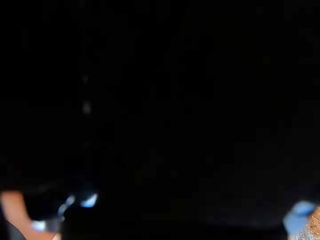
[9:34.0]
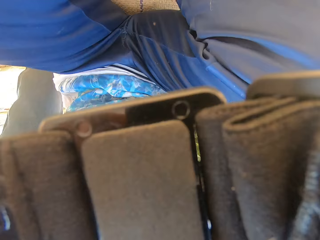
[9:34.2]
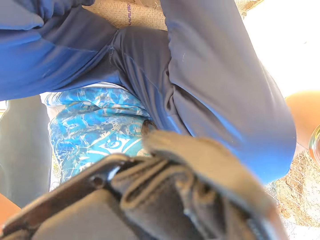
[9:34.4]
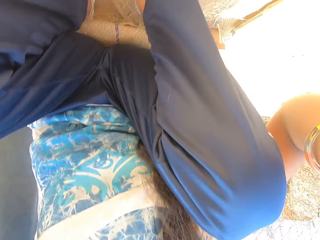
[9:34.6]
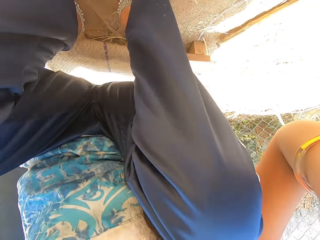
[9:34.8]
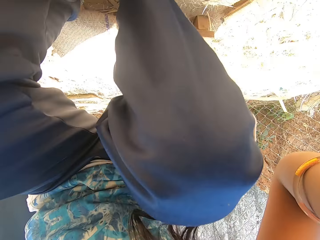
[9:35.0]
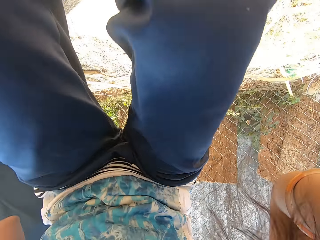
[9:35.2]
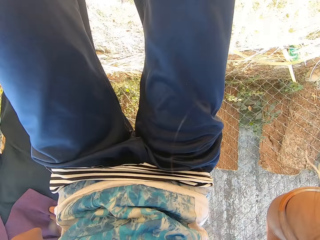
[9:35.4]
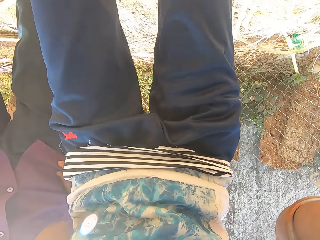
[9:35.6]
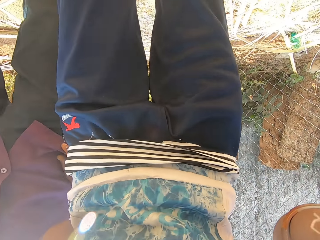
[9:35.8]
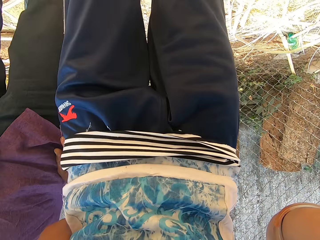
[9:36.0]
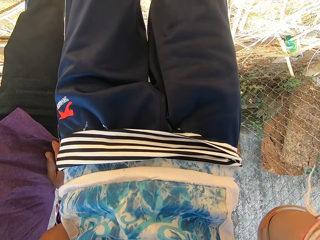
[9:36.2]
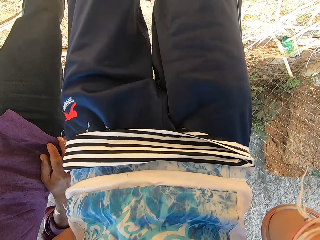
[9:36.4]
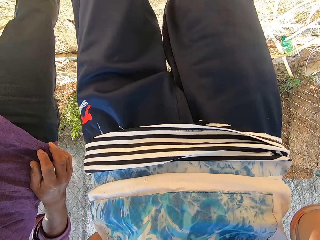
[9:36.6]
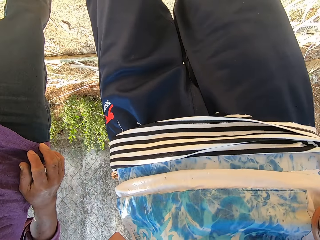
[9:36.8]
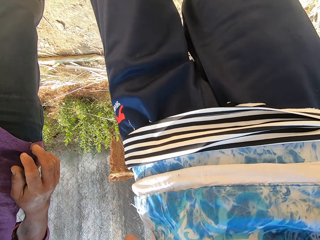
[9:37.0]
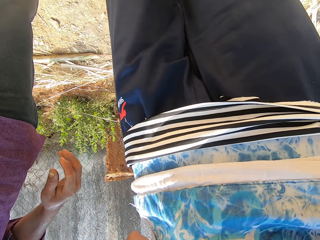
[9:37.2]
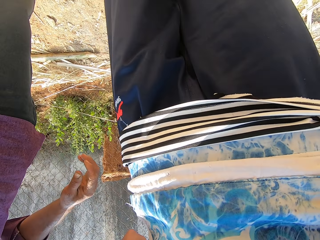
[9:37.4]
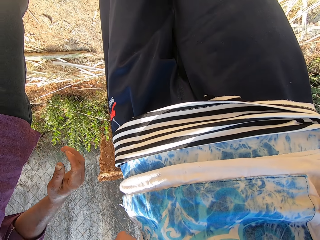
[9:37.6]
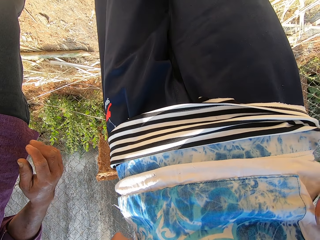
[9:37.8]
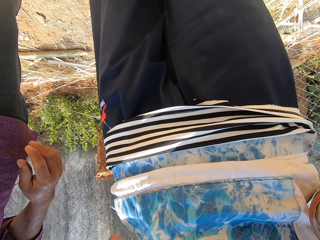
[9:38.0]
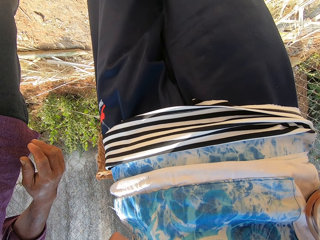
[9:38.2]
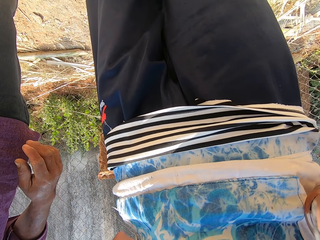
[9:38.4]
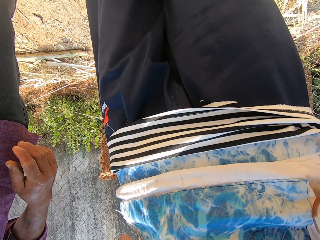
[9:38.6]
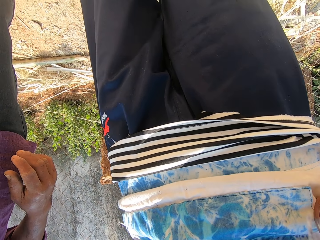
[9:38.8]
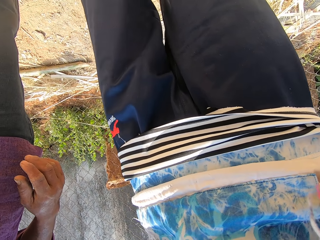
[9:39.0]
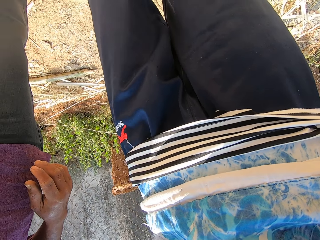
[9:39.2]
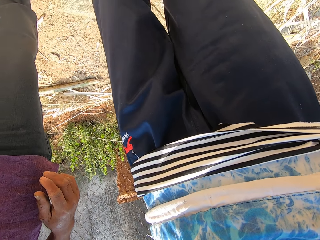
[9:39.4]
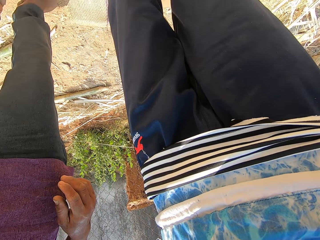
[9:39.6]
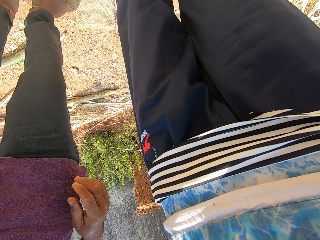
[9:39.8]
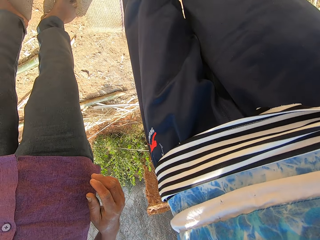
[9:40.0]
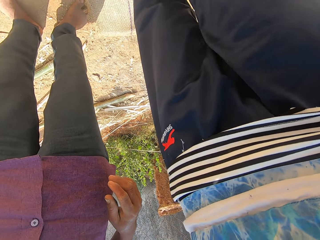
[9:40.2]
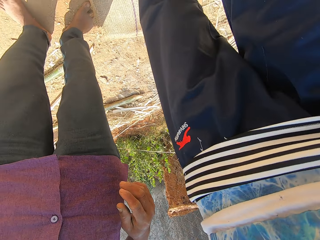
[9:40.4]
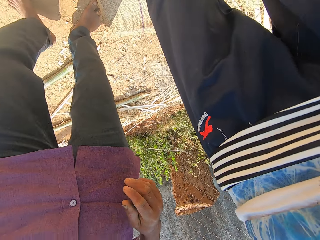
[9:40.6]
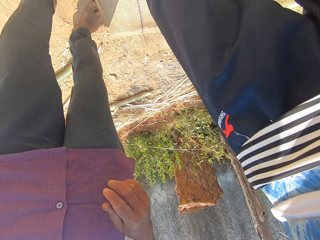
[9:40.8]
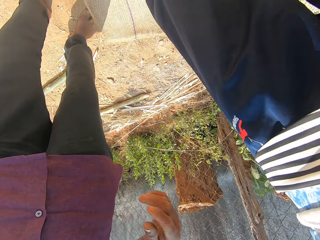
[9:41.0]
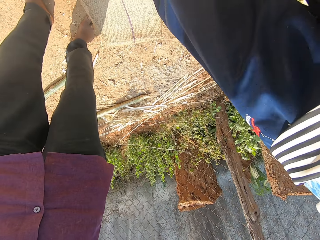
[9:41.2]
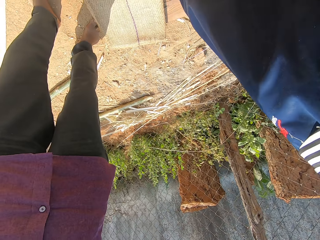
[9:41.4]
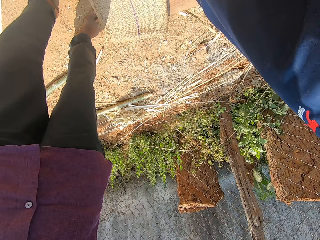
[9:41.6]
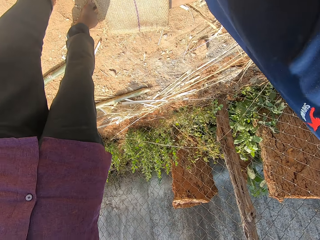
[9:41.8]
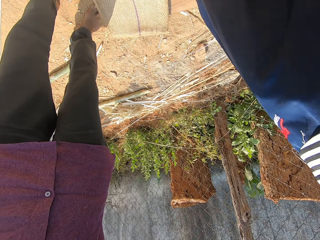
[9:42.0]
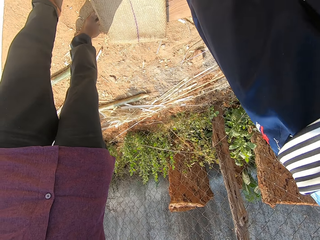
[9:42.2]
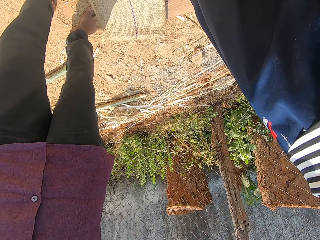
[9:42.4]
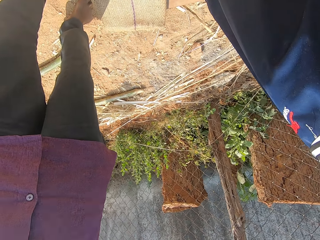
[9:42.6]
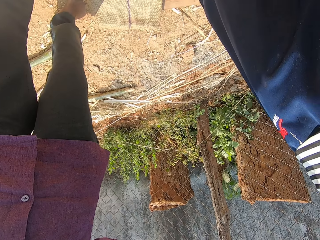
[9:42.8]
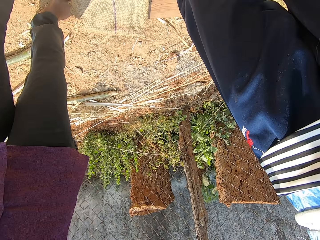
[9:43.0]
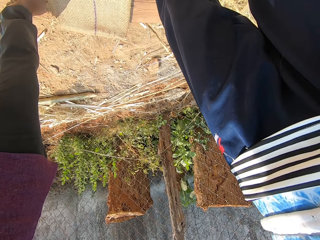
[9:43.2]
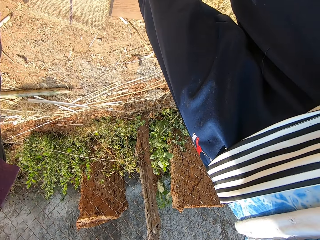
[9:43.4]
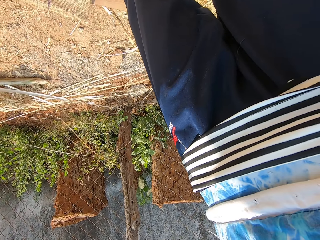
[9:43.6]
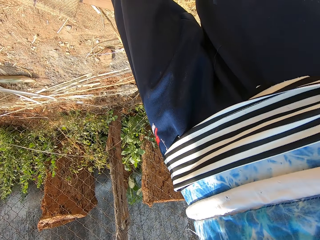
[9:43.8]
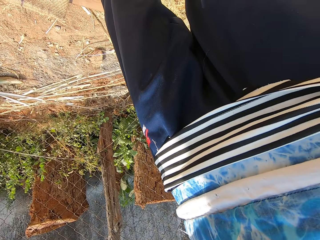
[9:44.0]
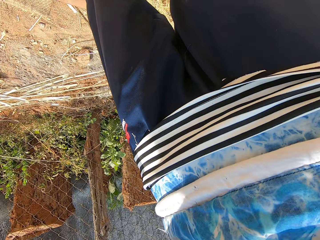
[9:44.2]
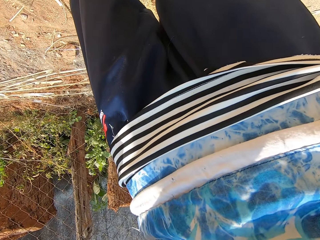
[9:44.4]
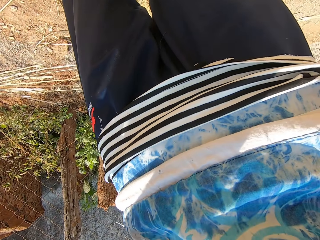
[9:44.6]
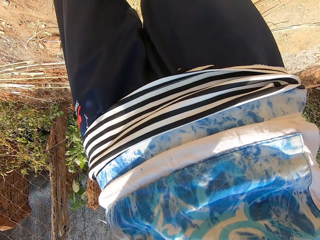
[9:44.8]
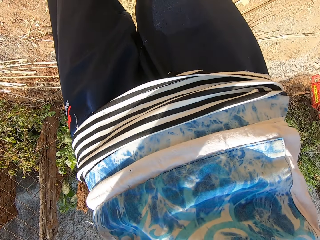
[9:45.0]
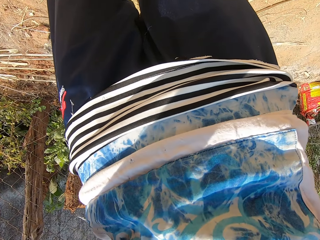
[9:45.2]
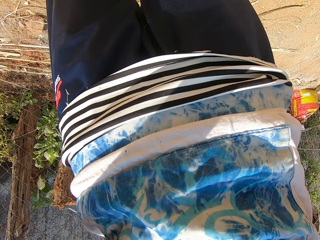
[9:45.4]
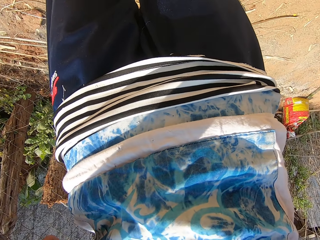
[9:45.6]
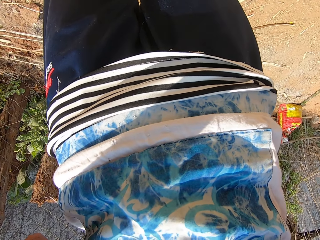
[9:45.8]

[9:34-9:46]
The camera wearer gets up from the ground. They interact with the man and the woman.

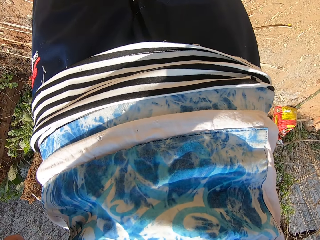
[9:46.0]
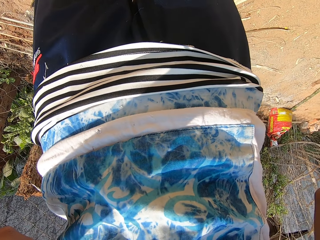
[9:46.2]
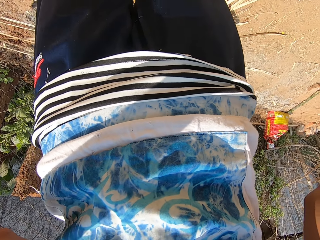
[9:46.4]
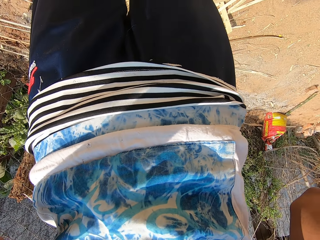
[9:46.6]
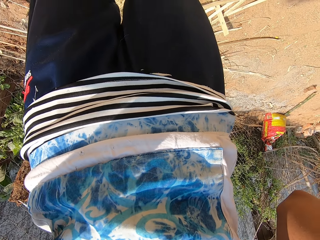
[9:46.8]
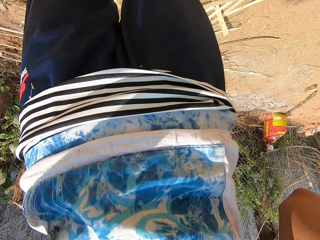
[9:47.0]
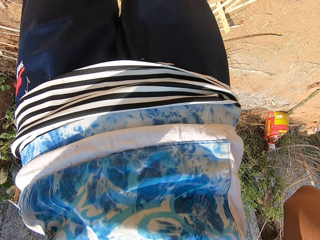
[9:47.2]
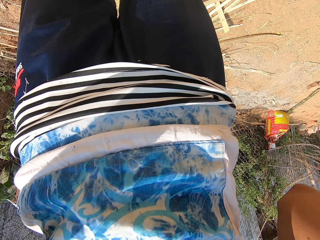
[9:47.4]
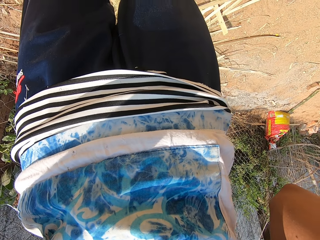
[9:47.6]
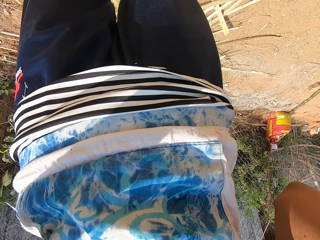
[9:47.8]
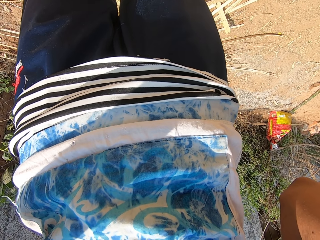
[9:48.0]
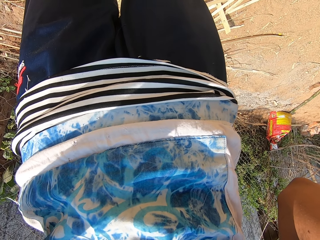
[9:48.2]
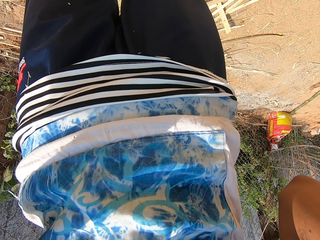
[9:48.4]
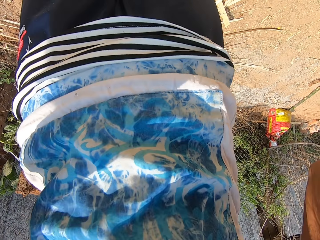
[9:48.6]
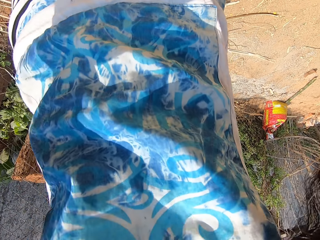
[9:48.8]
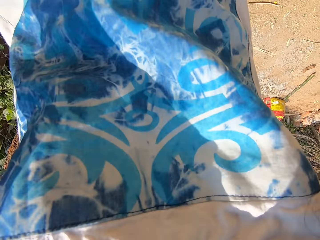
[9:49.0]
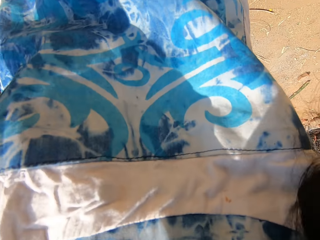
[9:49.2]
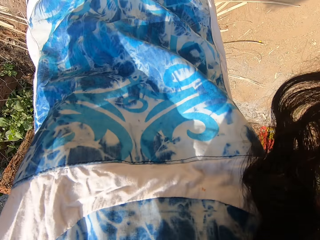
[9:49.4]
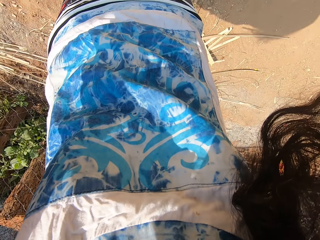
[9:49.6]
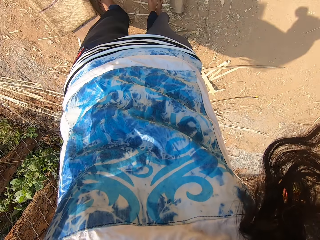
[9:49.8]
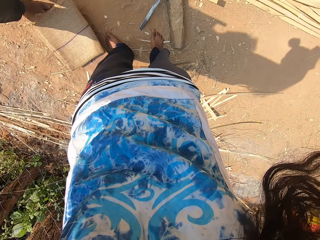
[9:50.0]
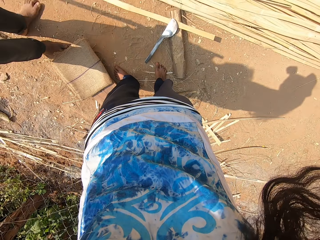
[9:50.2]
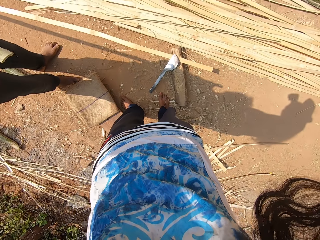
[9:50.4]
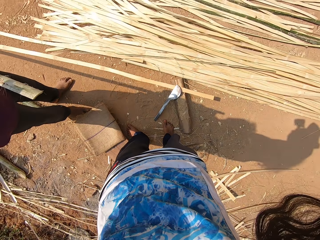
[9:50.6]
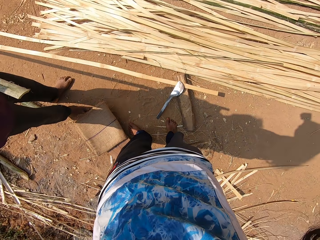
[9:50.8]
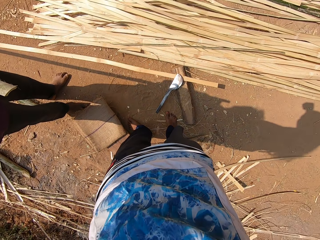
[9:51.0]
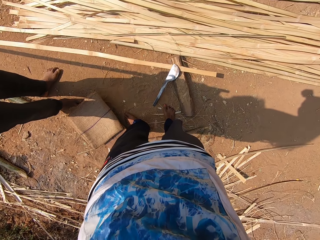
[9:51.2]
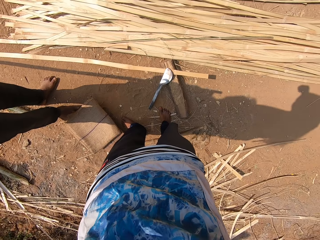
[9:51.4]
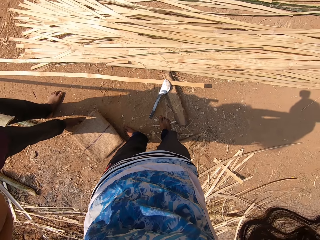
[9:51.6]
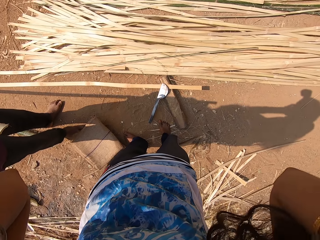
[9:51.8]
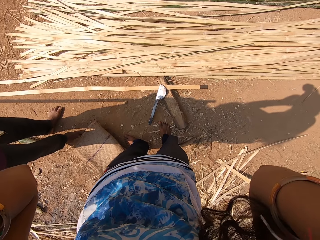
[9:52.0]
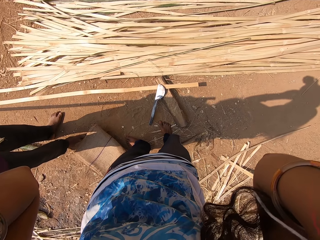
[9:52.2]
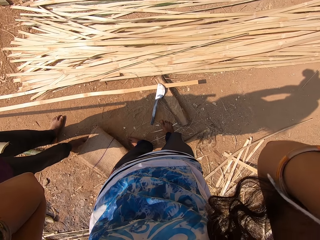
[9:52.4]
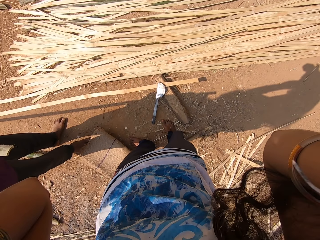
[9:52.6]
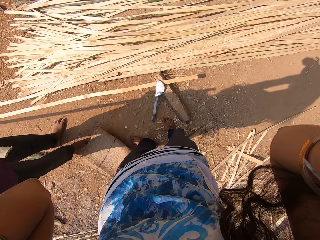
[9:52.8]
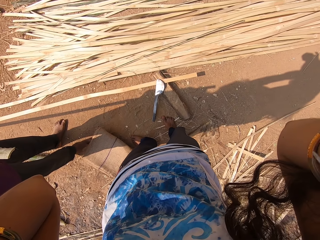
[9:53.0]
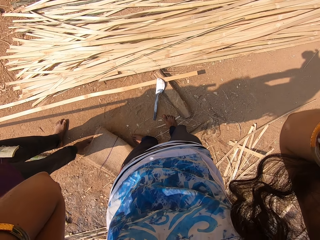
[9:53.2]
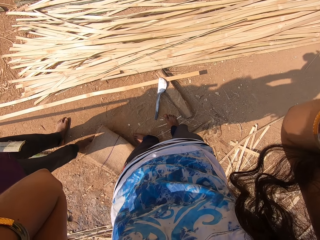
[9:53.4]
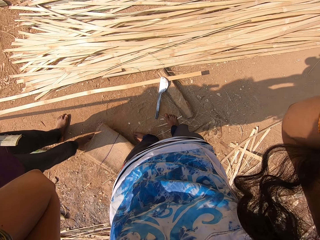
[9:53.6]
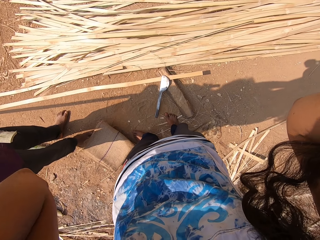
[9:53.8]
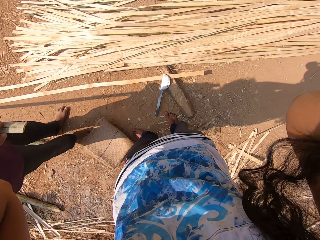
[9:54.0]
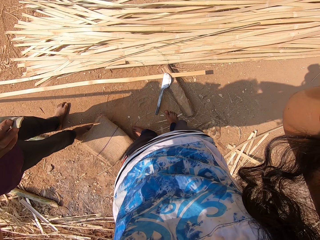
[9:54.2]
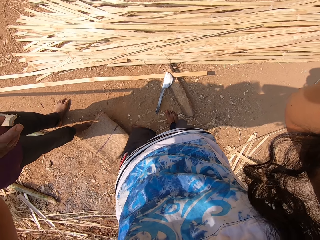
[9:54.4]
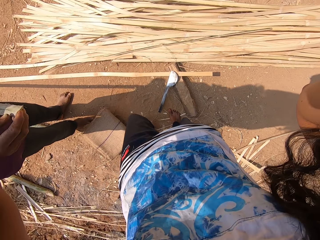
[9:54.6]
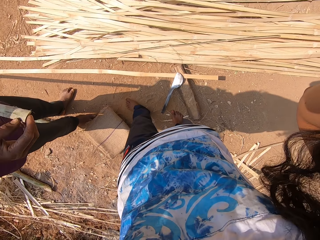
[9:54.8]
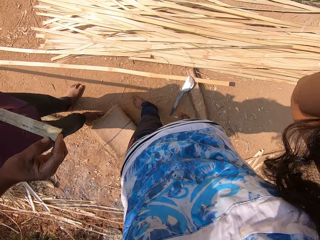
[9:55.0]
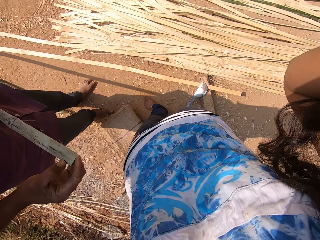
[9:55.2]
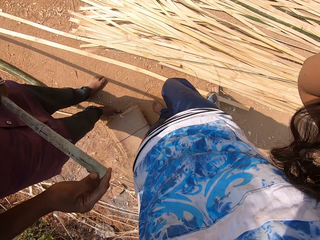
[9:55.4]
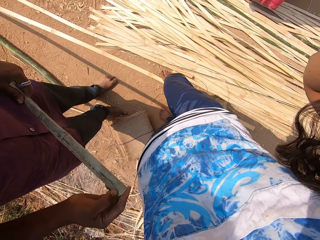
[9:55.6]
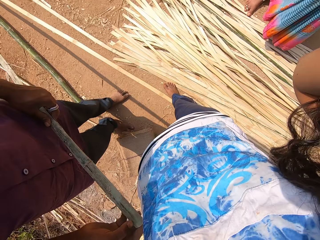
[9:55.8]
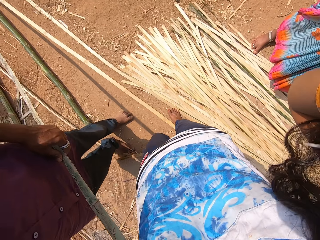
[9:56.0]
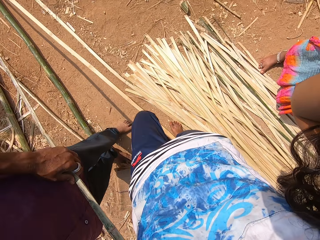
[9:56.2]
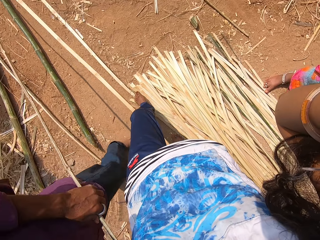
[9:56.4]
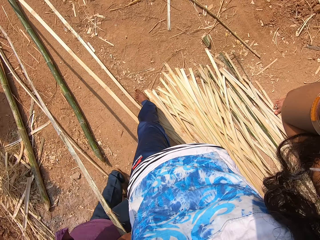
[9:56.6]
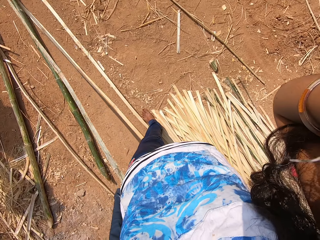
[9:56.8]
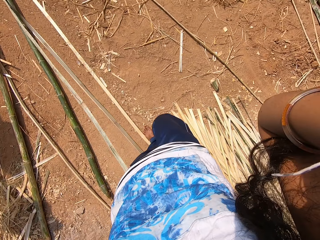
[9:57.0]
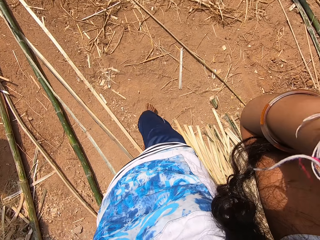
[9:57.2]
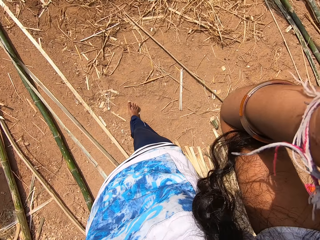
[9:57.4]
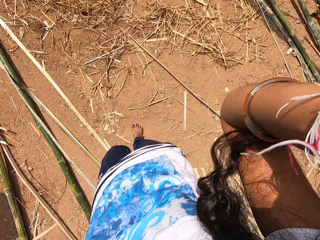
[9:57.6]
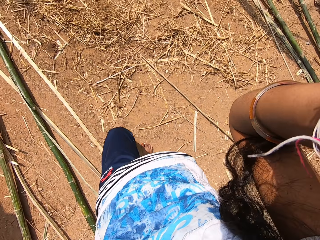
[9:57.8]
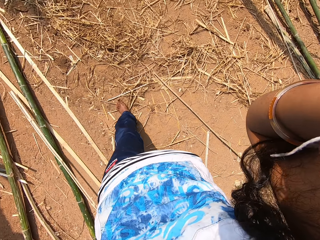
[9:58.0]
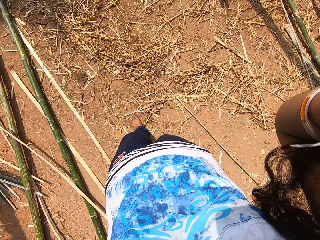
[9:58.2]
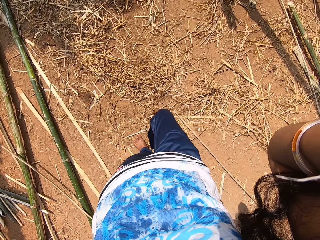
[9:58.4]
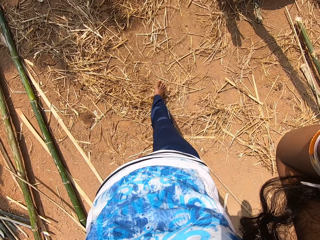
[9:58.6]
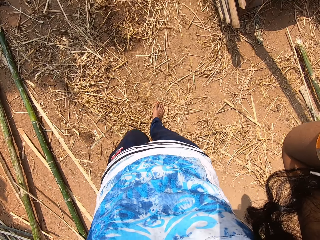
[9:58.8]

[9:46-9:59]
The man pulls a bamboo strip from the ground with both hands. The camera wearer walks past the man. They walk towards a mat on the ground.
